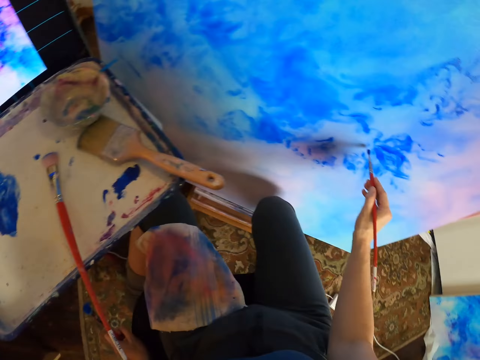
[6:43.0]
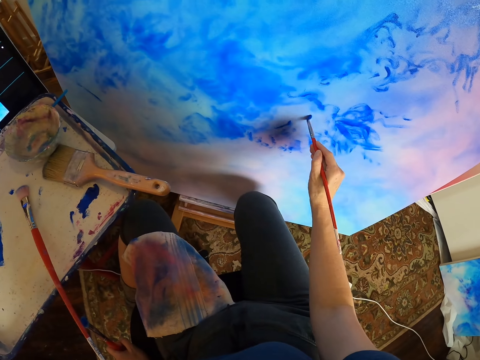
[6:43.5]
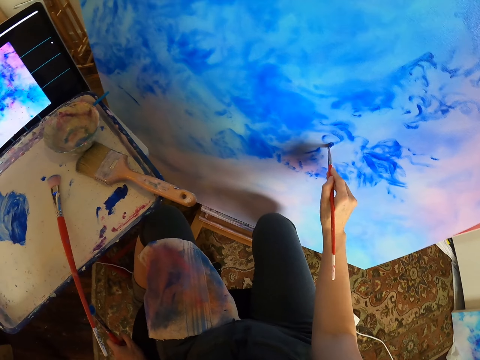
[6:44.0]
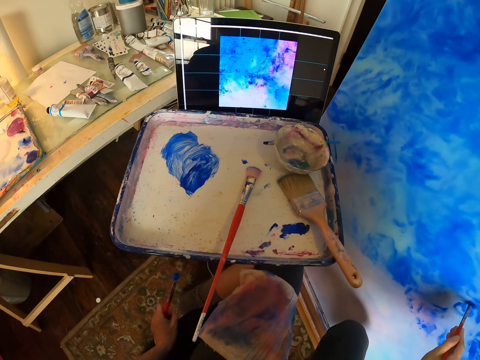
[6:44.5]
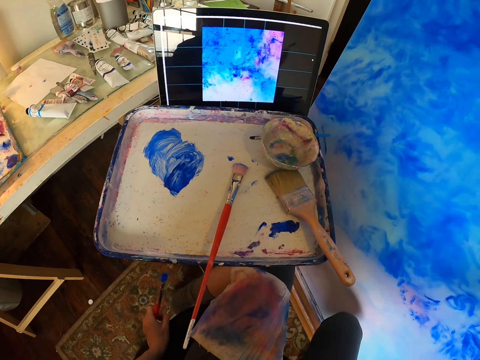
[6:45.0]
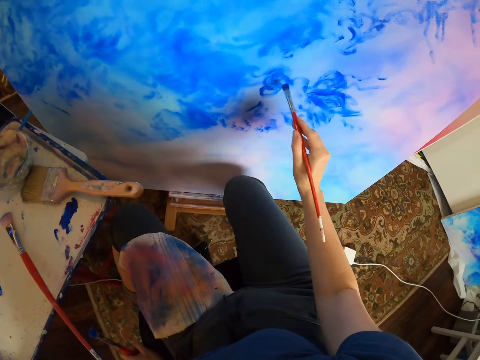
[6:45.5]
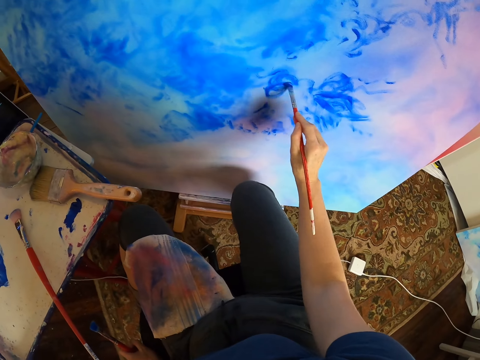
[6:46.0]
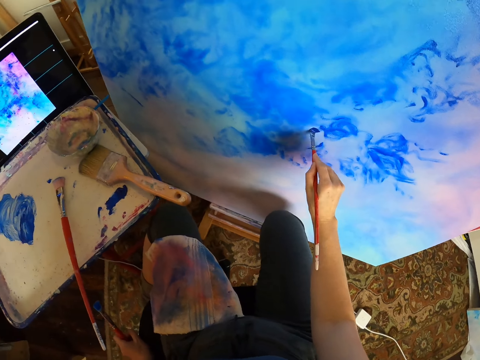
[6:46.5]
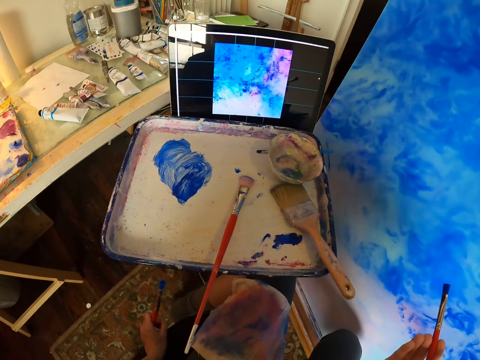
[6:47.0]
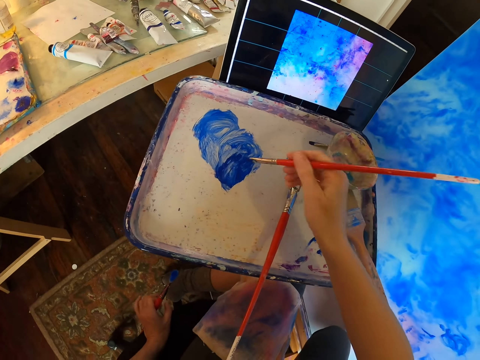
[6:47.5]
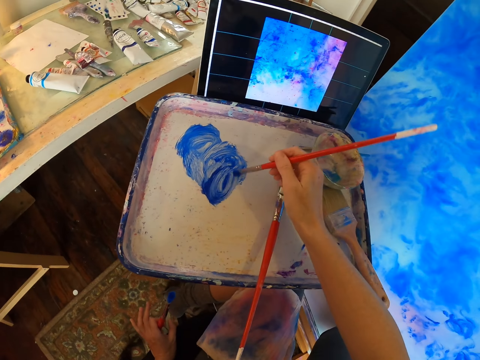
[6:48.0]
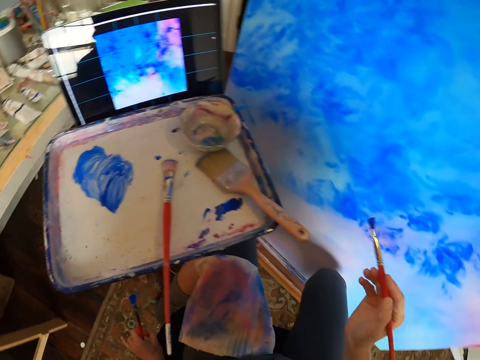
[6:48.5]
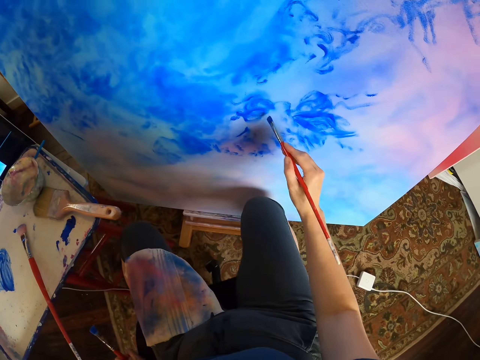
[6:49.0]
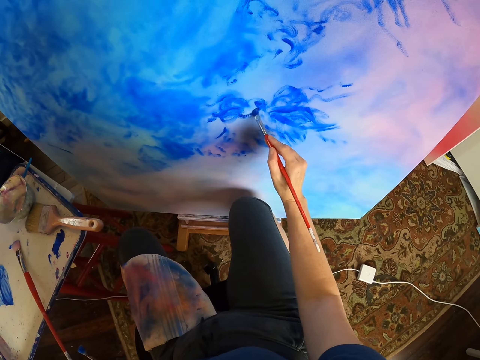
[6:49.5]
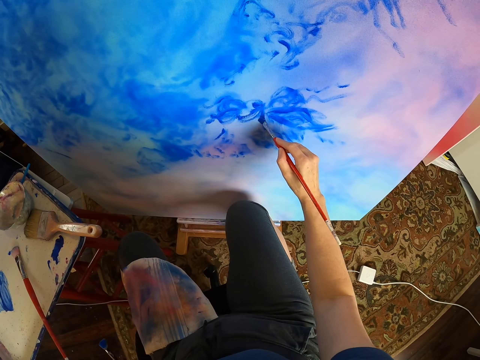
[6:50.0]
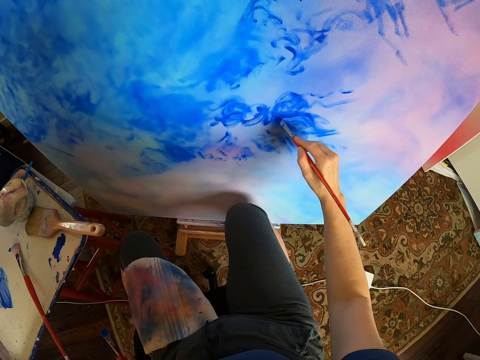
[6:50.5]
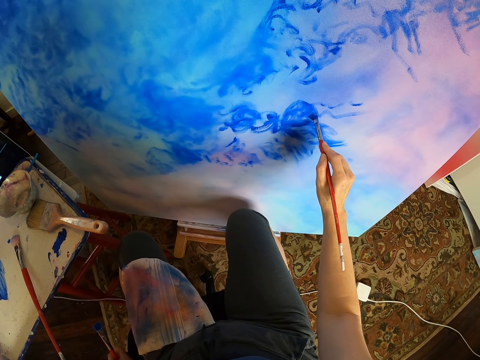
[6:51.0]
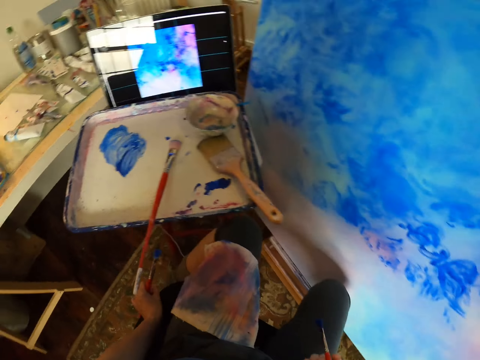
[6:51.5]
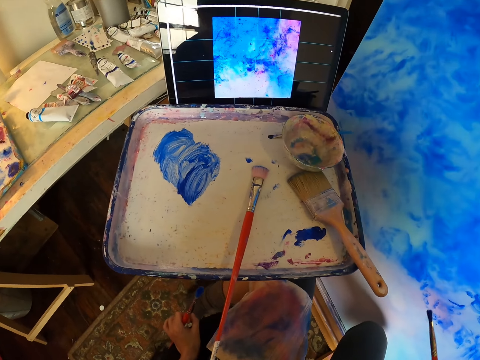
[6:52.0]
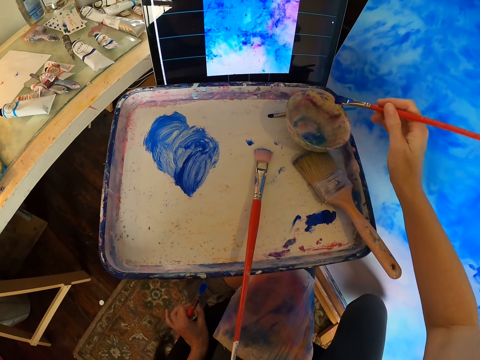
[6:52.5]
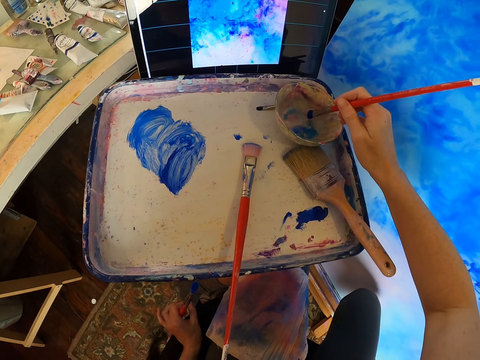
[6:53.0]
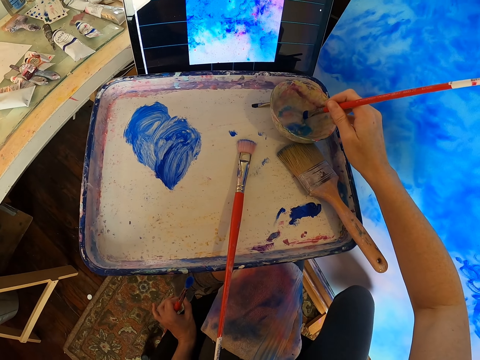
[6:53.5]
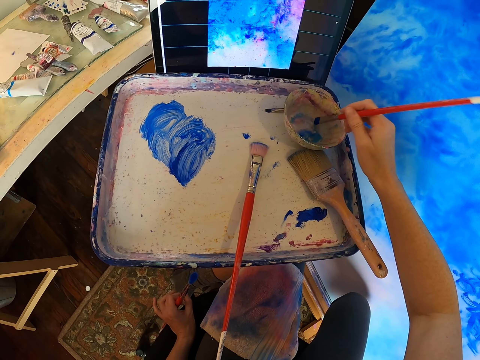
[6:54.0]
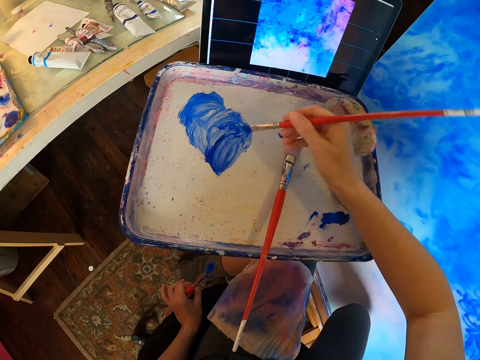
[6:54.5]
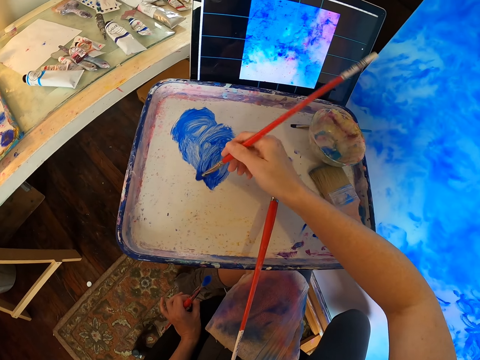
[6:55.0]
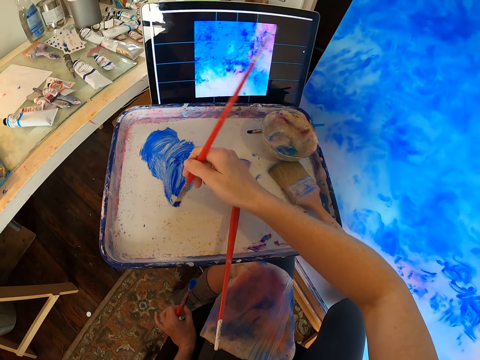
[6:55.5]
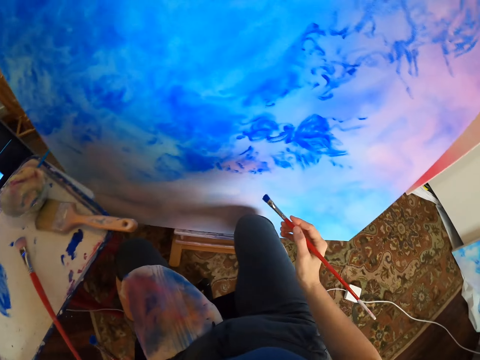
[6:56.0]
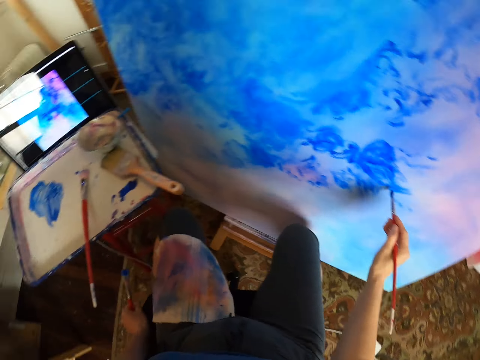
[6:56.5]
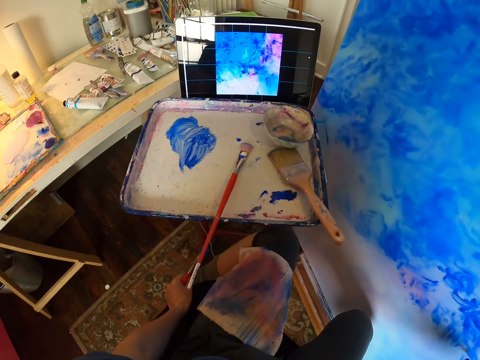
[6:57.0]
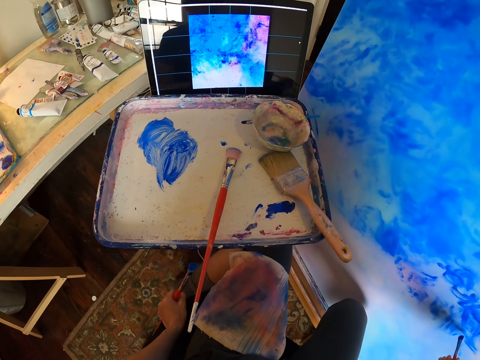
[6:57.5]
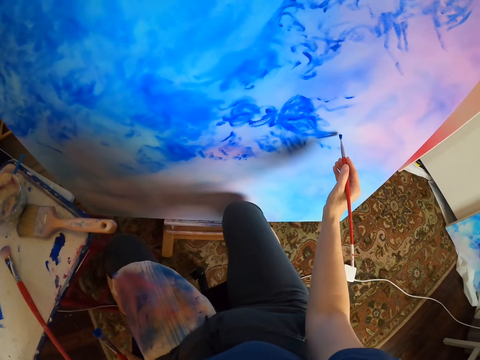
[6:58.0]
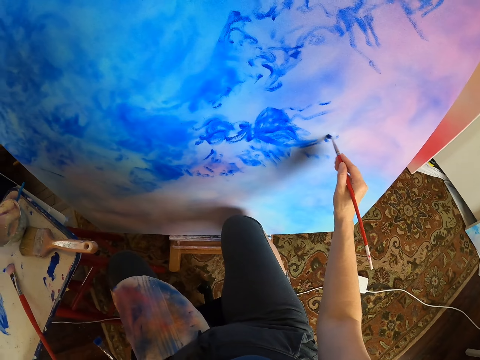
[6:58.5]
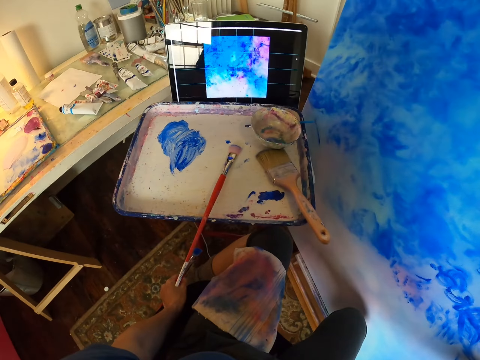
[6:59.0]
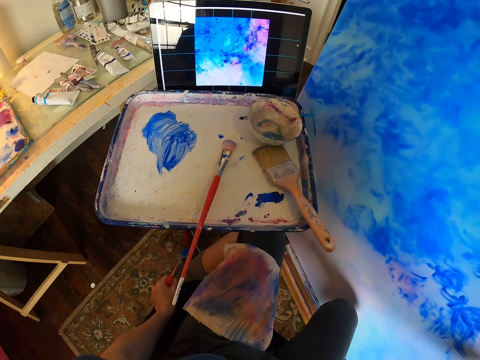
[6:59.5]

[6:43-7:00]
The camera wearer rubs the brush on the paint. They pick the paint with the paint brush. They paint a canvas with the paint brush. They dip the brush in the bowl. They paint the canvas with the paint brush. They rub the brush on the paint. They paint the canvas with the paint brush.

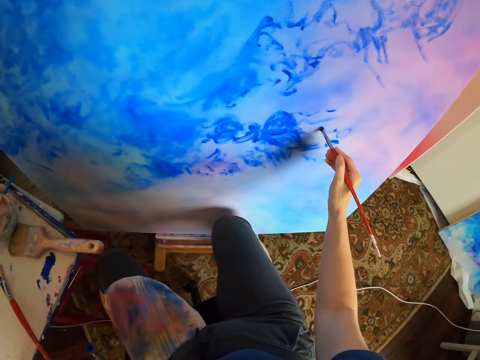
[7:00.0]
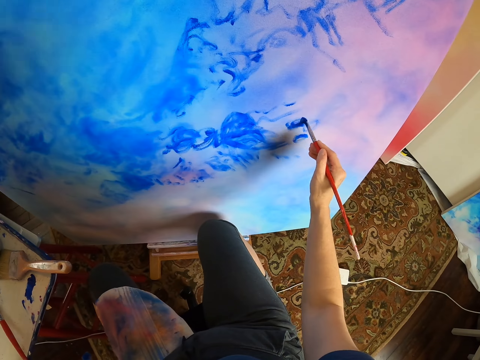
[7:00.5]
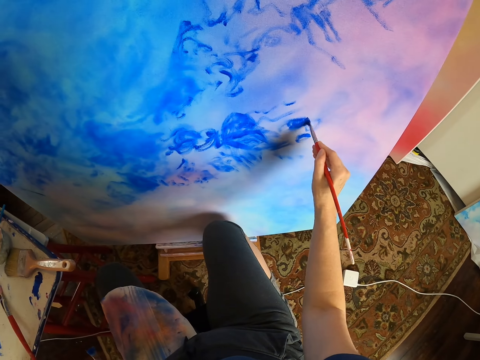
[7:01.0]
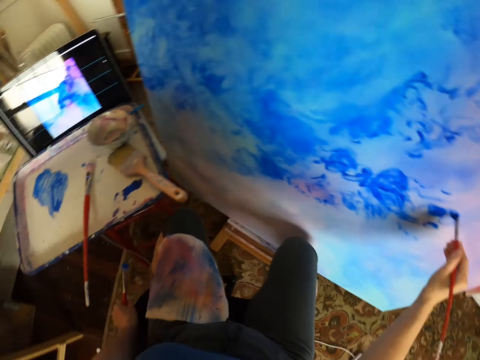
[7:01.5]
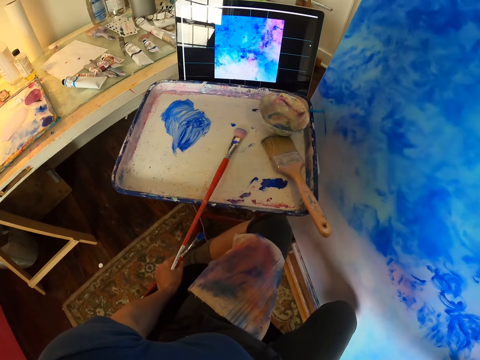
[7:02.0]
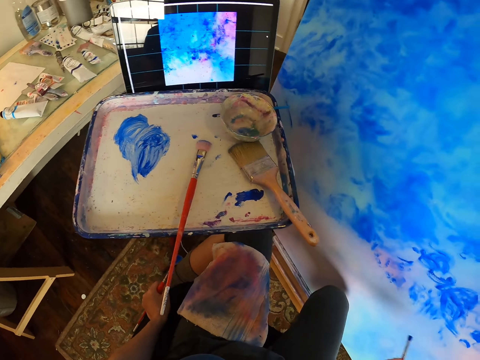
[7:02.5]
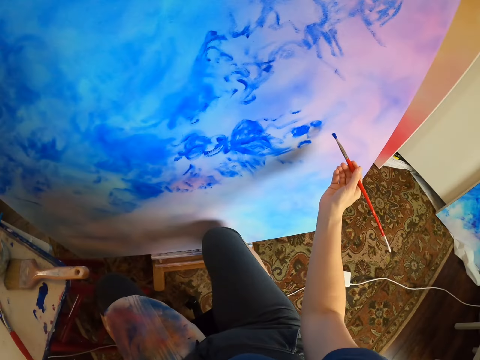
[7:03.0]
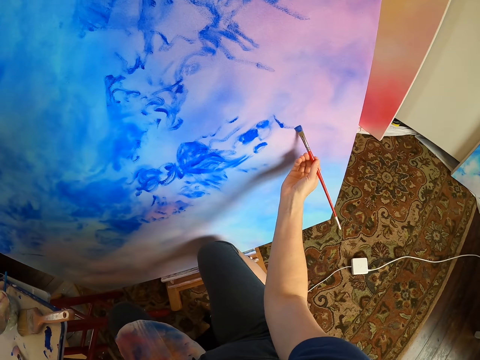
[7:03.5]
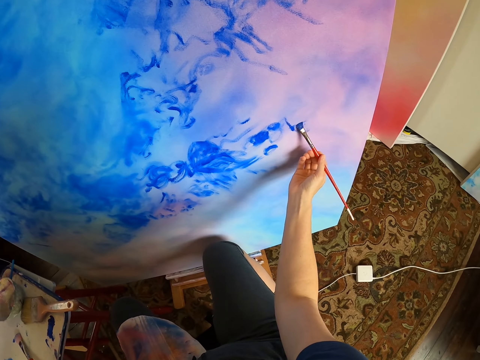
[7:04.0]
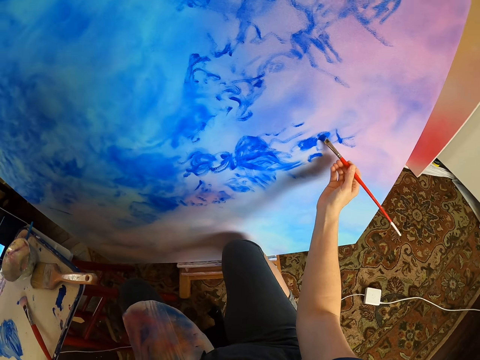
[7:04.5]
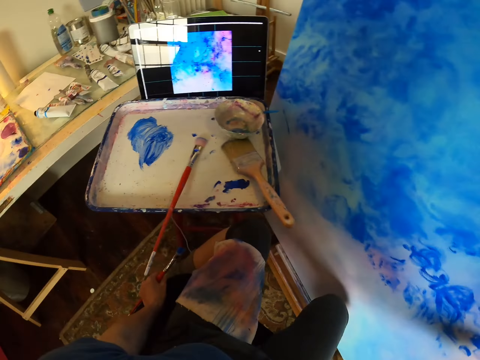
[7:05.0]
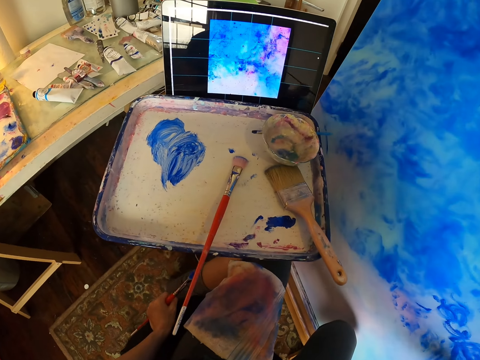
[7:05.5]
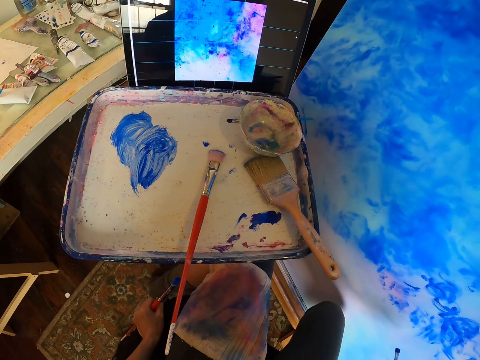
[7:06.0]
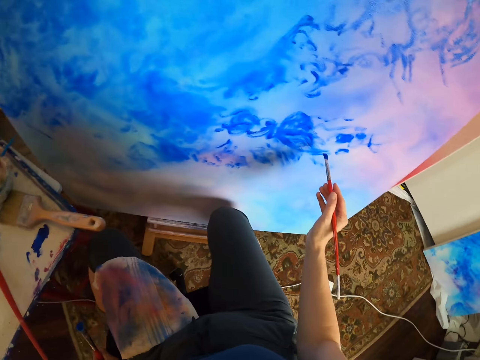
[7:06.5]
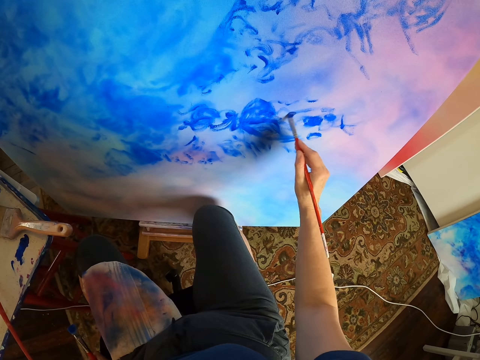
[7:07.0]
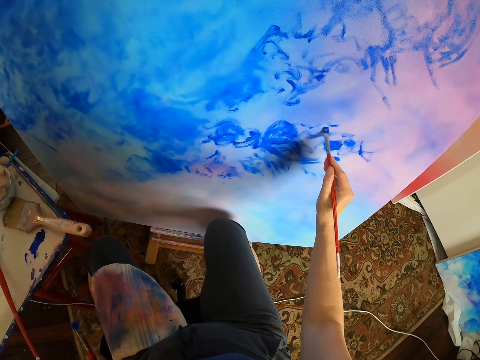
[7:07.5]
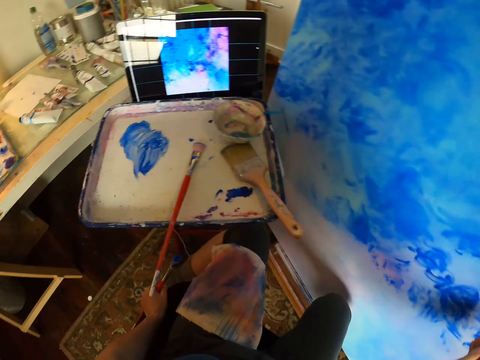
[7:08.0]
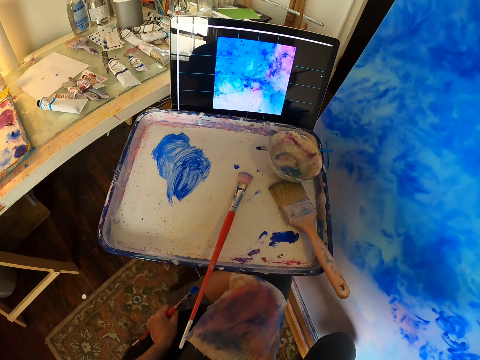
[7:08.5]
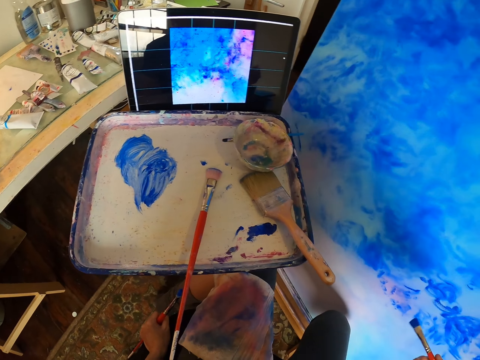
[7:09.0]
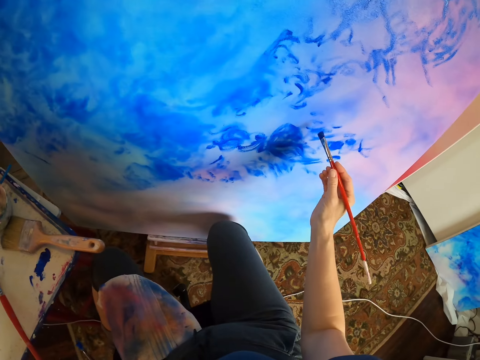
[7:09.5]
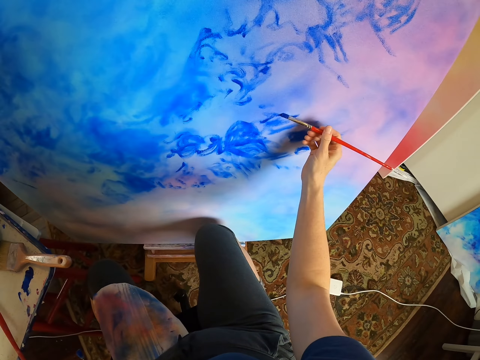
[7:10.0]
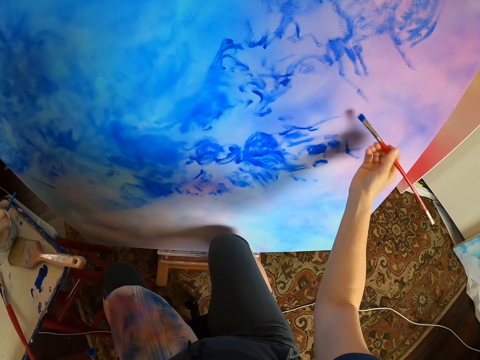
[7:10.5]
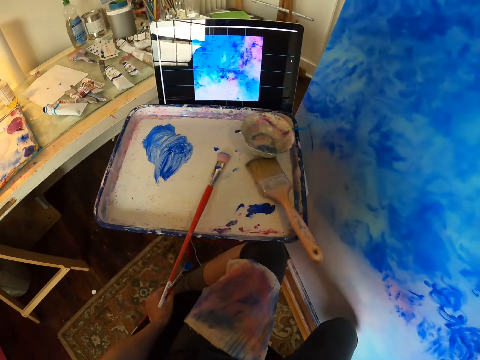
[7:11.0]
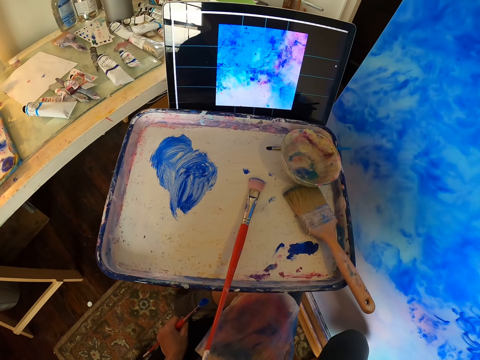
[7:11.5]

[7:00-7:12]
The camera wearer stares at the laptop. They paint the painting with the brush.
